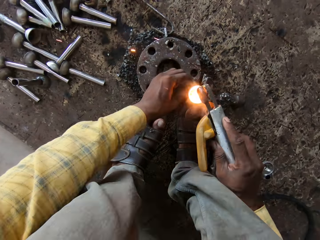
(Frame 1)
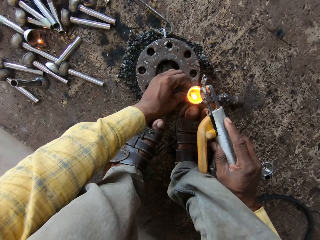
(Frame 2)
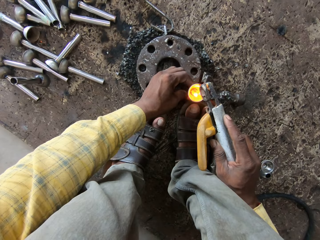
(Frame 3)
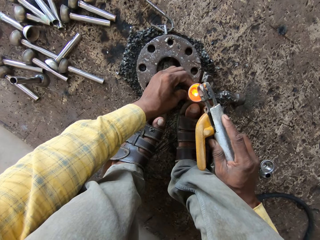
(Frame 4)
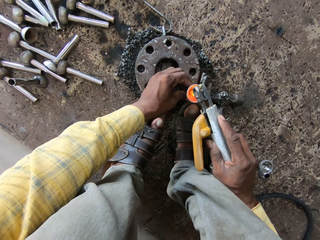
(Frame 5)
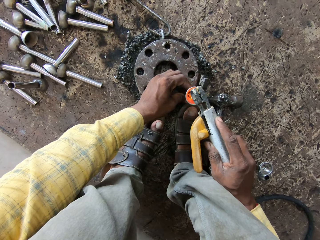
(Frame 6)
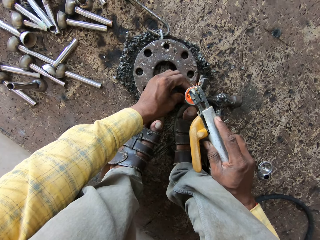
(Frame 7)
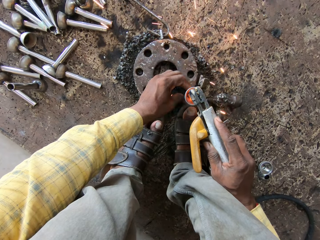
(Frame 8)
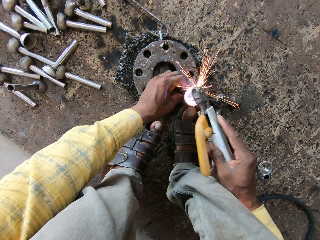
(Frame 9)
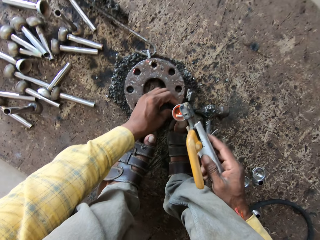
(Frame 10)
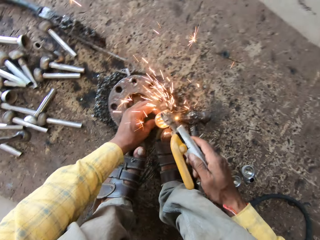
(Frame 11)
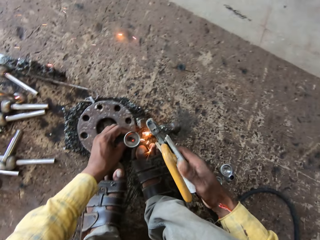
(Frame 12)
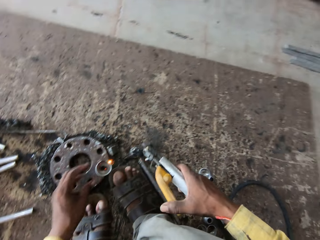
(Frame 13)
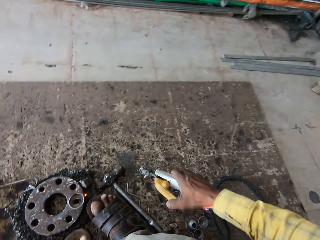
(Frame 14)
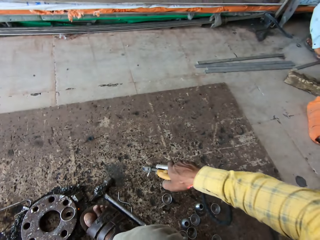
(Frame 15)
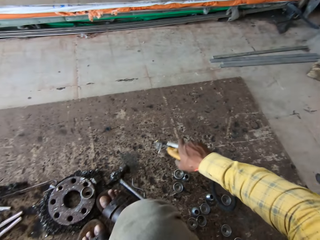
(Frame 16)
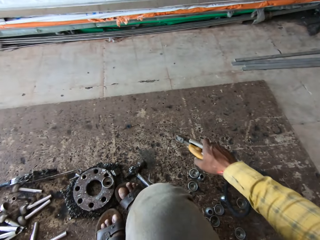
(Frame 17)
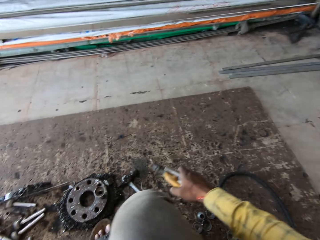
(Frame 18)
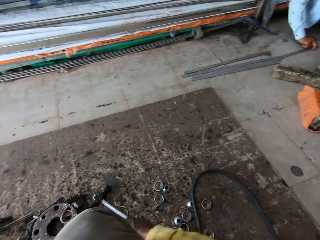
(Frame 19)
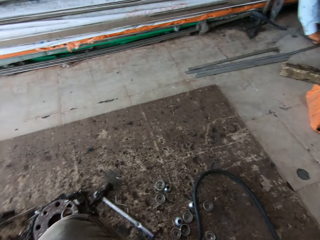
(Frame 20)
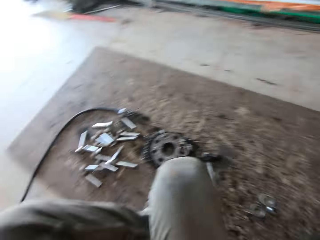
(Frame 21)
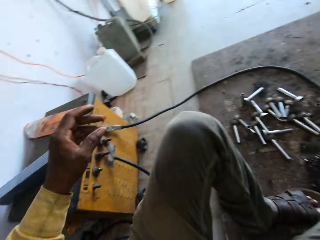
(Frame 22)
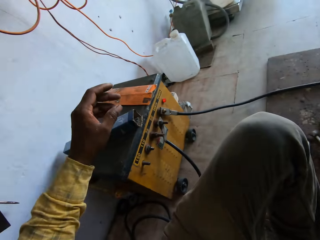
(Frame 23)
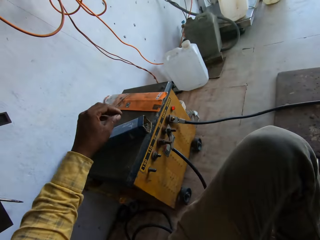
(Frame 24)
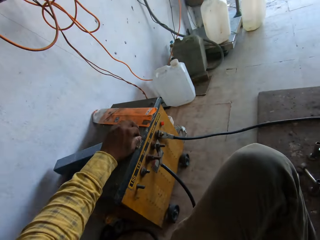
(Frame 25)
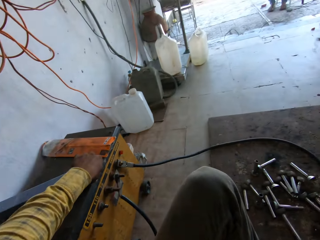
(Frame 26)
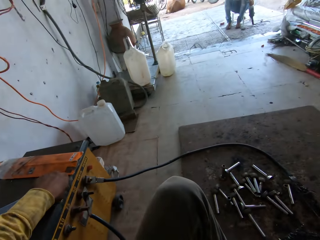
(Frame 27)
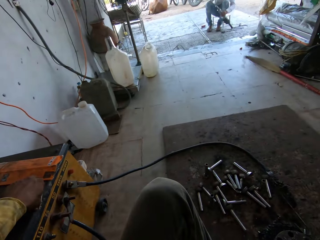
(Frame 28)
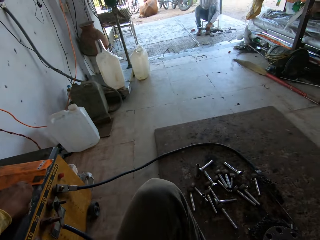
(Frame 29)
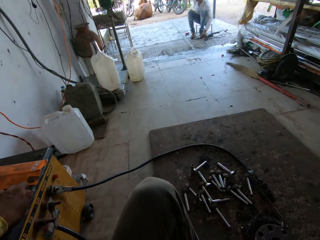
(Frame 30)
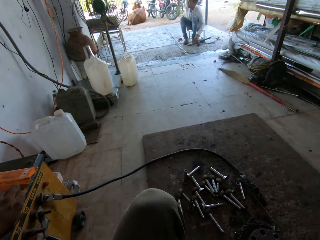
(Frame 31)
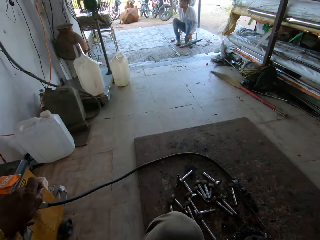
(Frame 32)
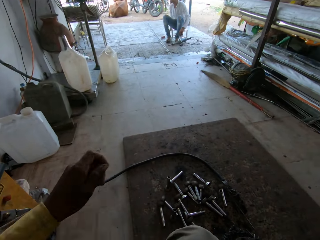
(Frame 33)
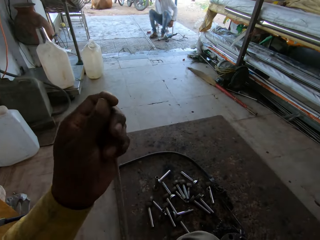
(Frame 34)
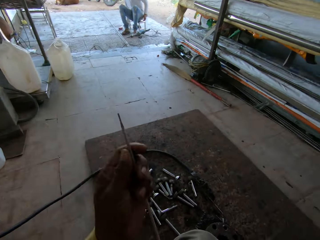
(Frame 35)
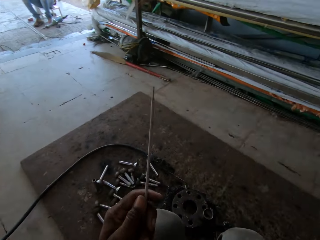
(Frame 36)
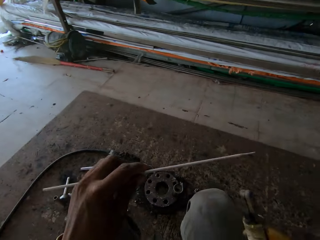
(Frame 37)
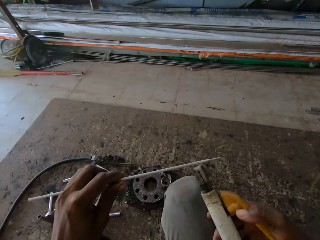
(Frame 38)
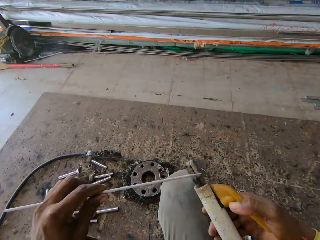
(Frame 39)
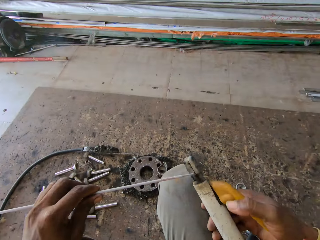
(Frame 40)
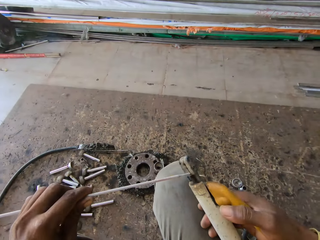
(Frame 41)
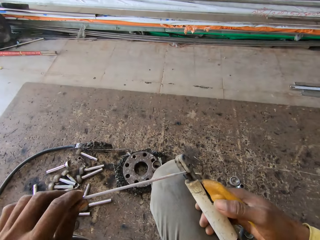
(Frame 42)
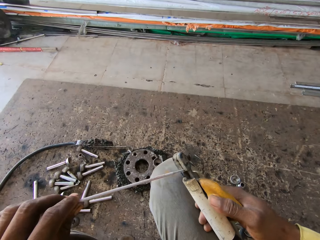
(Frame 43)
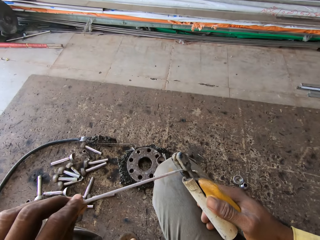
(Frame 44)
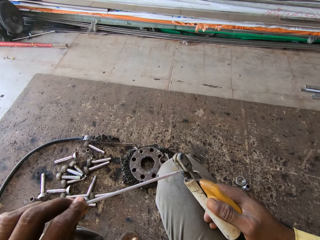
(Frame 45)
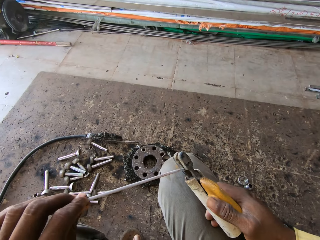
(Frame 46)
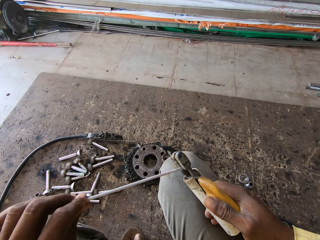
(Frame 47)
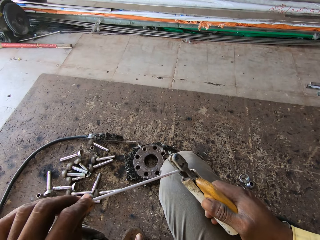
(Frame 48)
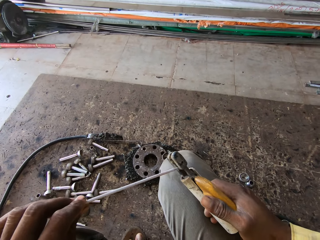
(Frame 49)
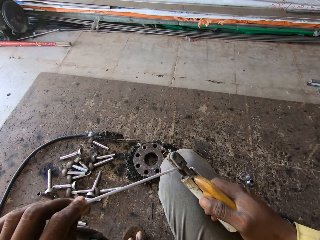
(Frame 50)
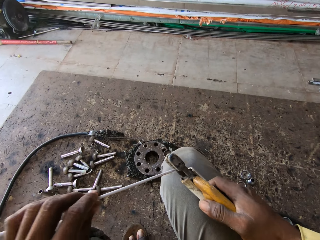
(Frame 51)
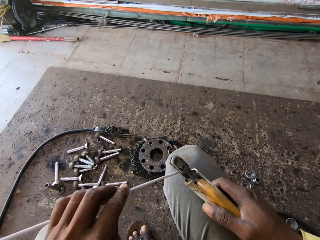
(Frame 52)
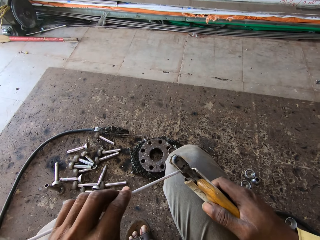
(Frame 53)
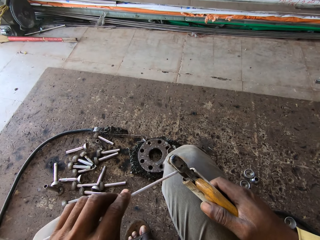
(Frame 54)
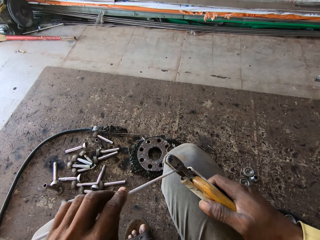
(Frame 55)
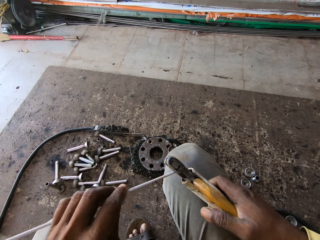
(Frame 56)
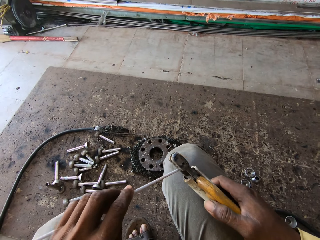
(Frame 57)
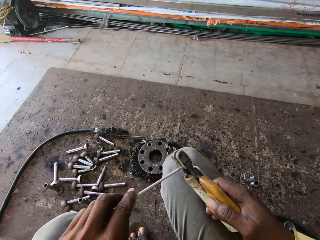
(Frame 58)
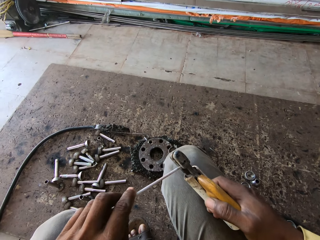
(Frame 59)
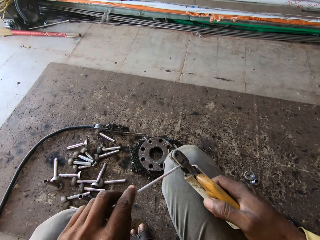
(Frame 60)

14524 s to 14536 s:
The camera wearer drops the welding machine. They look around. They take a welding rod. They fix the welding rod on the welding gun.

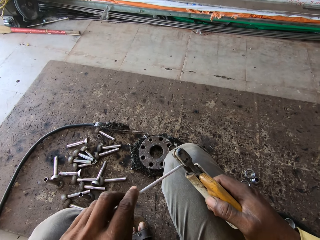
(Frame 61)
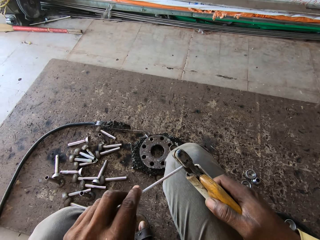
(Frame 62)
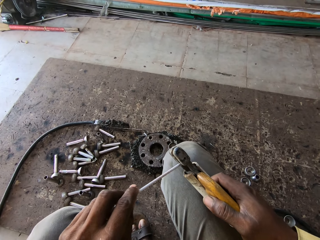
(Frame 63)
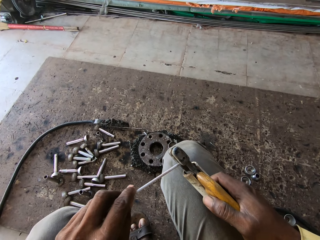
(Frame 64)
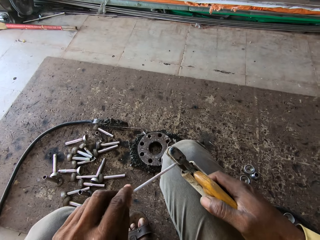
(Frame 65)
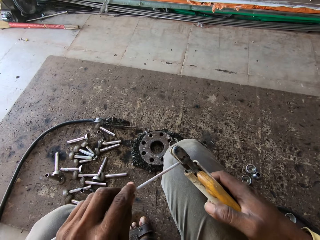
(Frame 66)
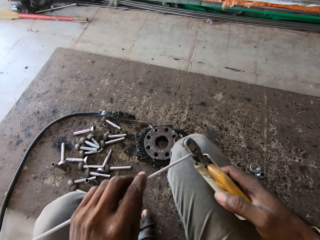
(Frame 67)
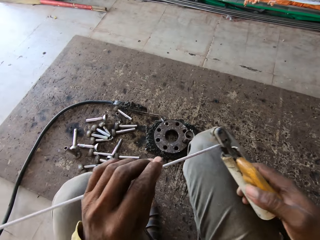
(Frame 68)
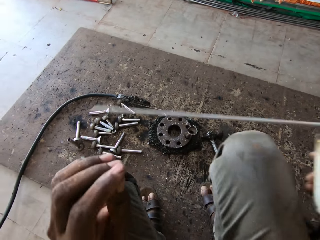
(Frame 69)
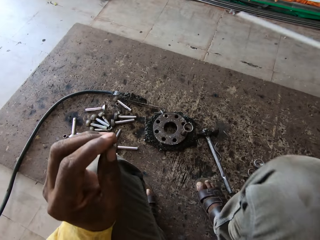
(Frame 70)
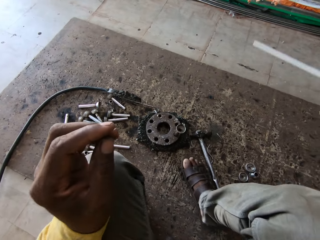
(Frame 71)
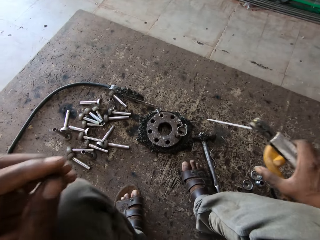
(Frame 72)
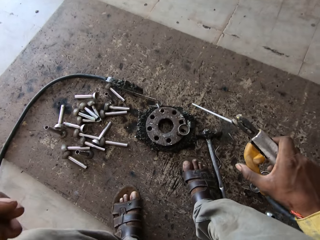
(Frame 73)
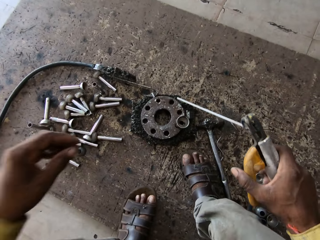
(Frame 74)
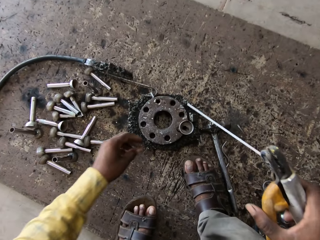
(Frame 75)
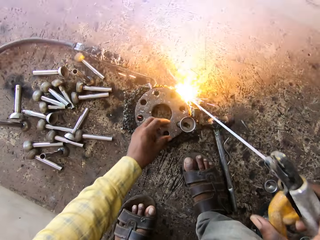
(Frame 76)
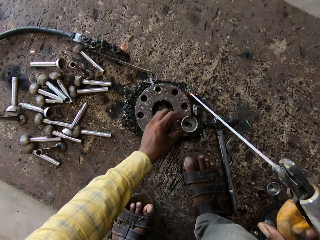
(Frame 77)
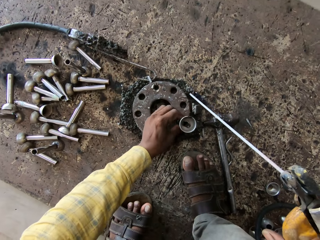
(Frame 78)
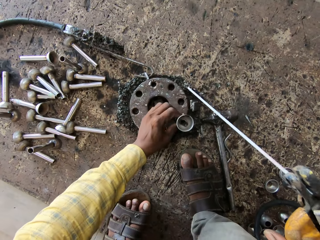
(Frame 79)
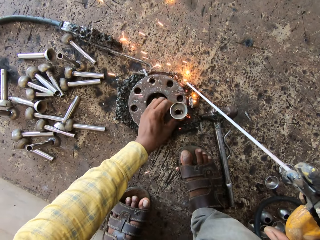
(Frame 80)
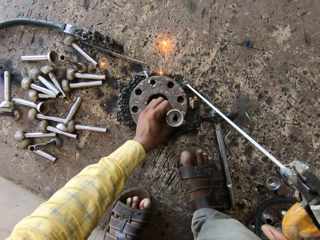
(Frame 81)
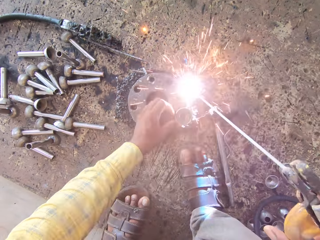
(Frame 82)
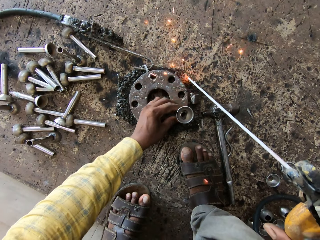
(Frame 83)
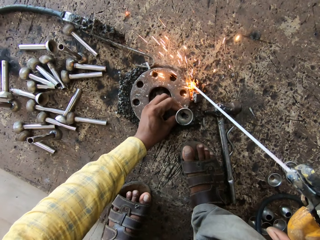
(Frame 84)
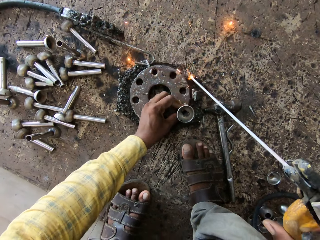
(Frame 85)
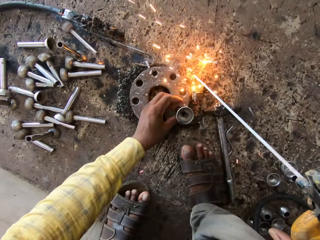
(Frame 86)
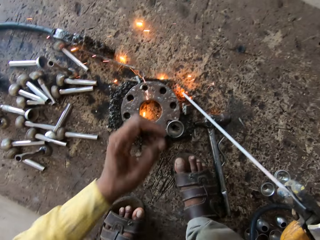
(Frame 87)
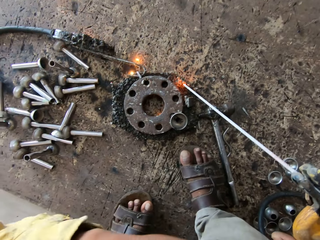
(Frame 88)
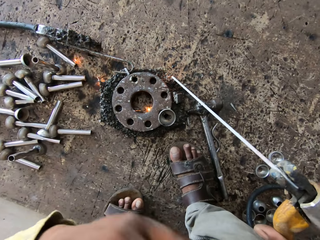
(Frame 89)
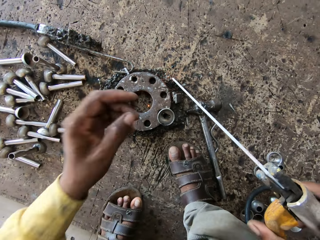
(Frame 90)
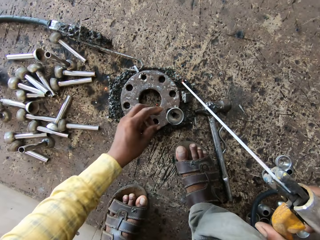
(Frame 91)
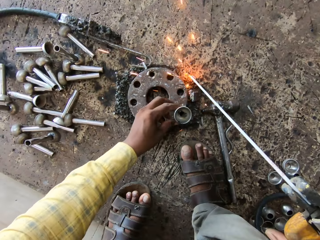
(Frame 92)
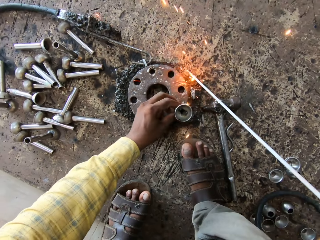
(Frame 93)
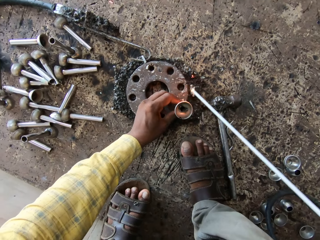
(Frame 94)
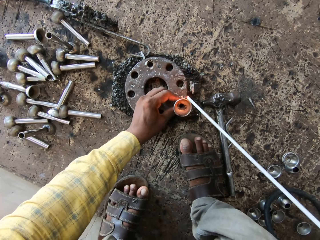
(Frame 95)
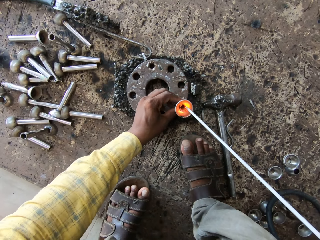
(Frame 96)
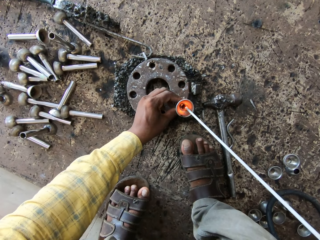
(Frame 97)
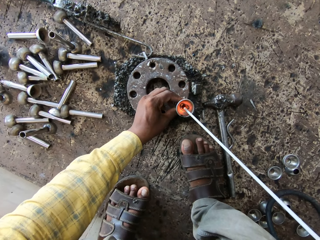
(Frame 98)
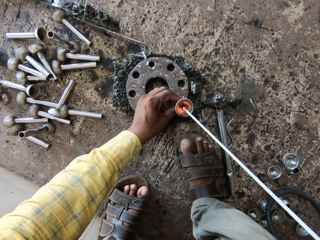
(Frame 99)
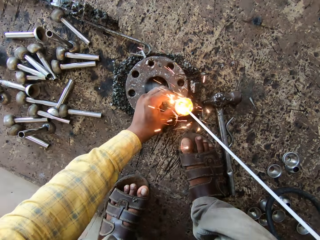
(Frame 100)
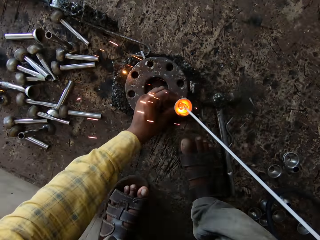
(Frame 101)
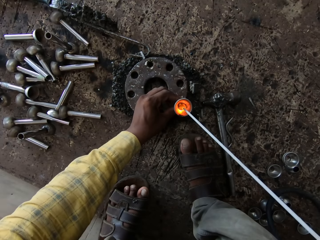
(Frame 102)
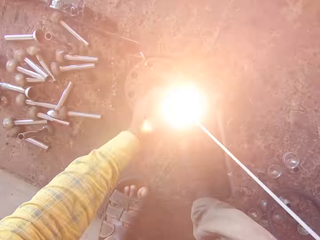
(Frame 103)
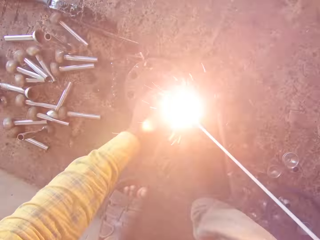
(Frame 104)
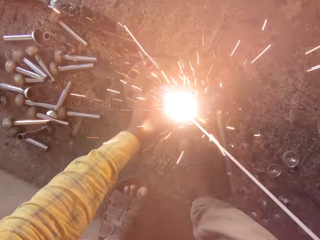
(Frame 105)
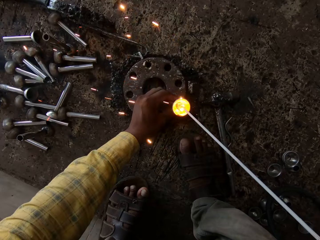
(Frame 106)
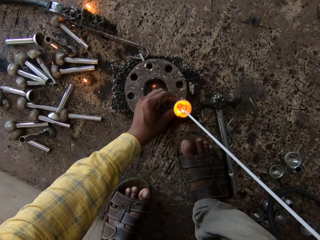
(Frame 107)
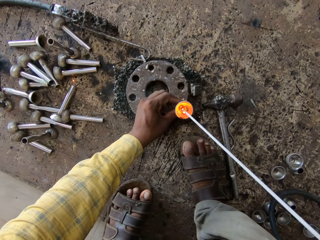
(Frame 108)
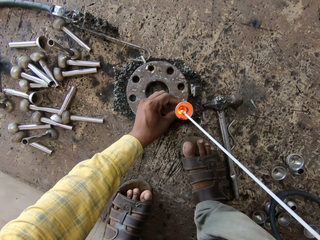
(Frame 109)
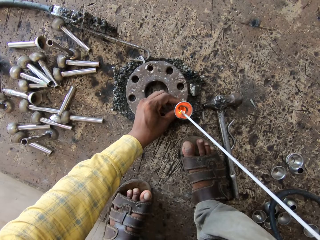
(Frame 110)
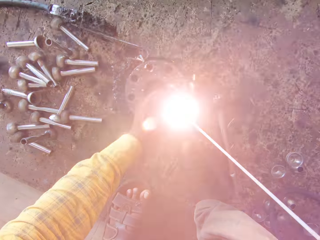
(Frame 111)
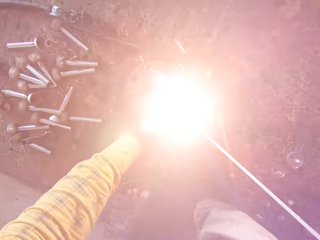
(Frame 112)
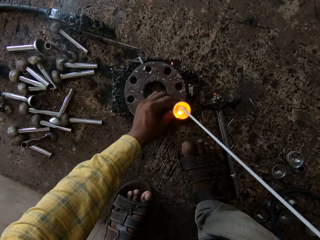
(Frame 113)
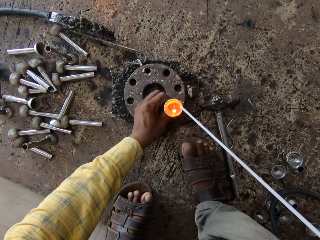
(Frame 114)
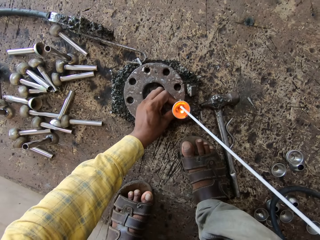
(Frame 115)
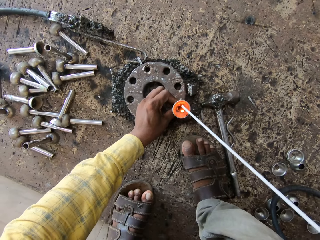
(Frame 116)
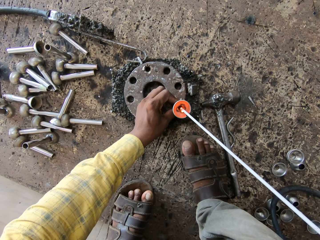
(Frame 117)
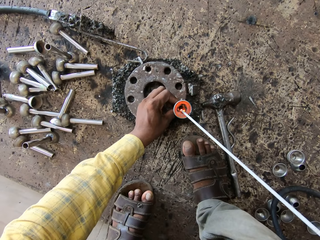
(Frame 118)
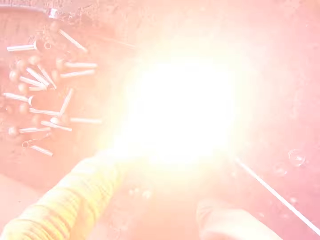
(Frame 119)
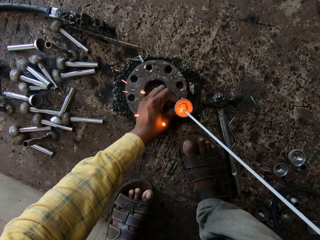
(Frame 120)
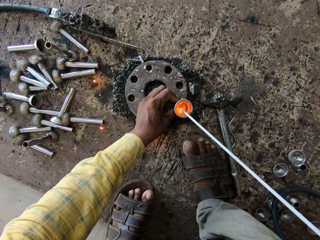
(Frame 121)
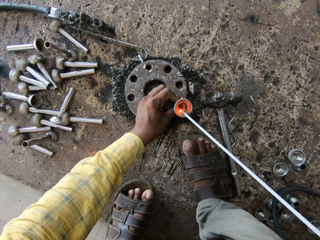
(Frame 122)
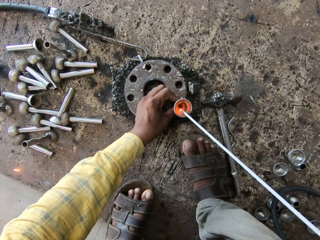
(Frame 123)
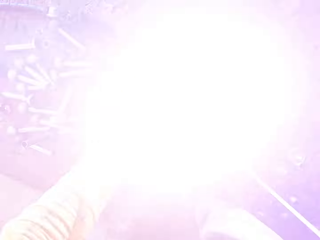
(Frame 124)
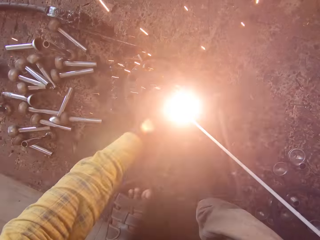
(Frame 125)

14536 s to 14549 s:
The camera wearer tests the welding rod. They weld the metal. They weld.
